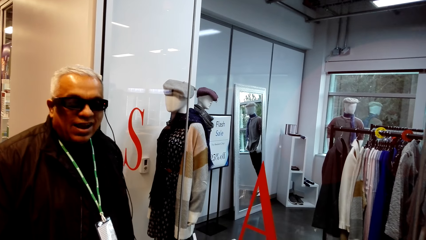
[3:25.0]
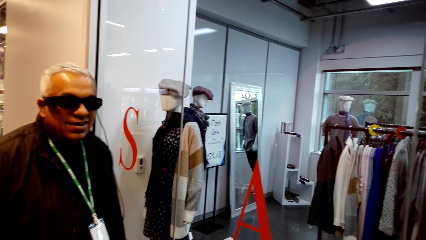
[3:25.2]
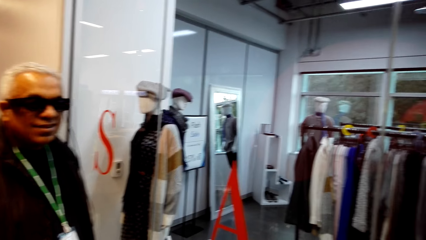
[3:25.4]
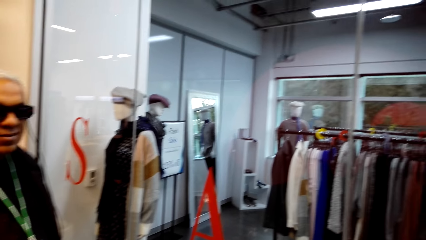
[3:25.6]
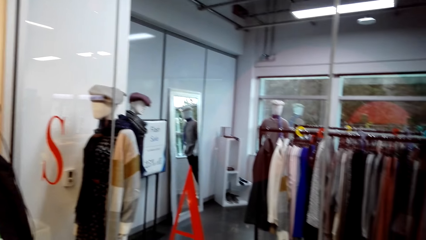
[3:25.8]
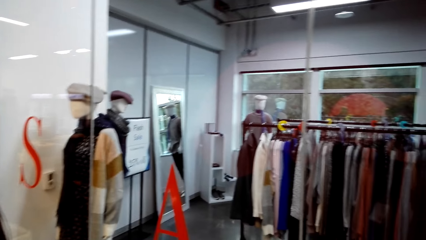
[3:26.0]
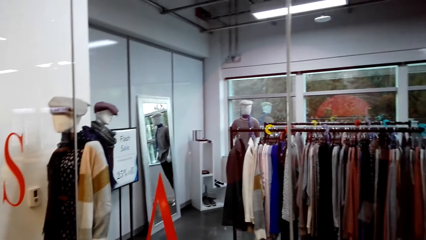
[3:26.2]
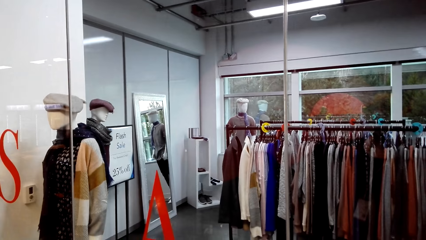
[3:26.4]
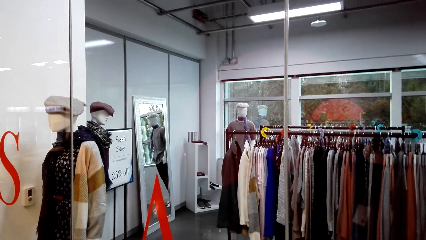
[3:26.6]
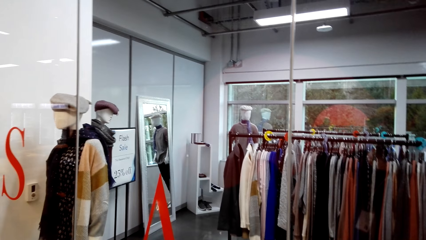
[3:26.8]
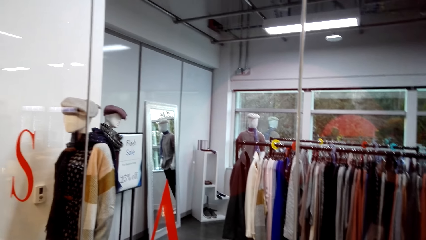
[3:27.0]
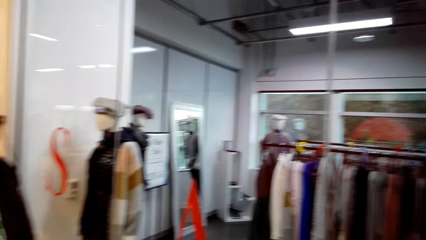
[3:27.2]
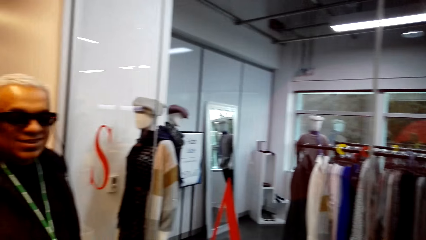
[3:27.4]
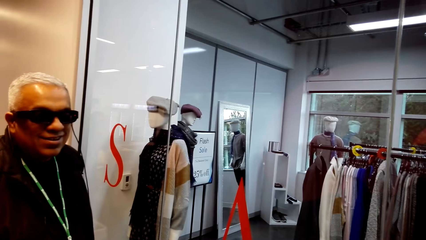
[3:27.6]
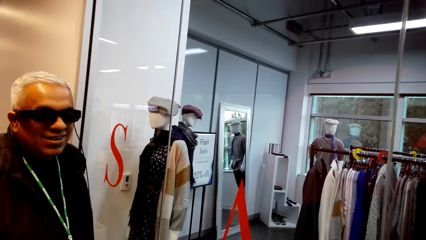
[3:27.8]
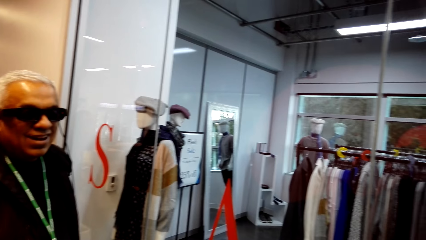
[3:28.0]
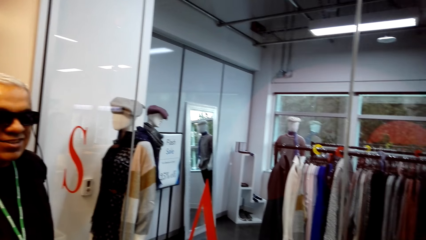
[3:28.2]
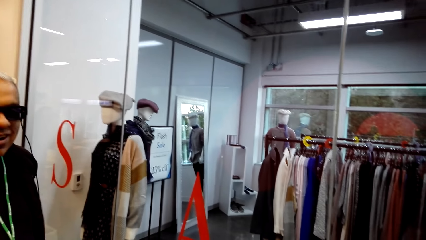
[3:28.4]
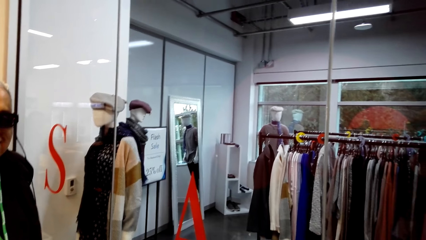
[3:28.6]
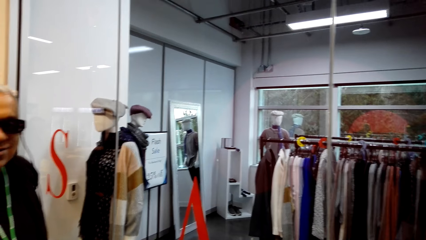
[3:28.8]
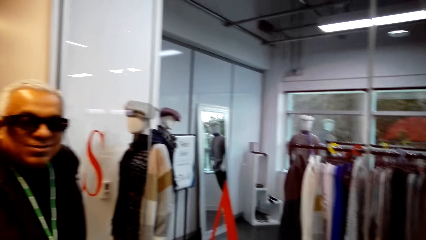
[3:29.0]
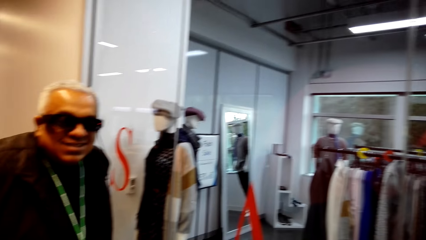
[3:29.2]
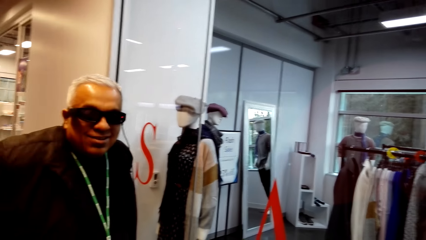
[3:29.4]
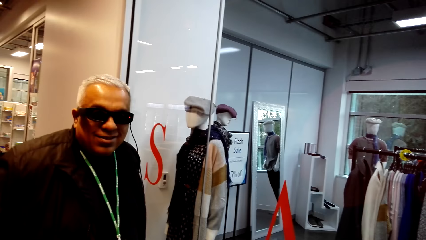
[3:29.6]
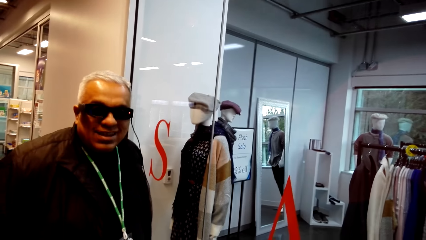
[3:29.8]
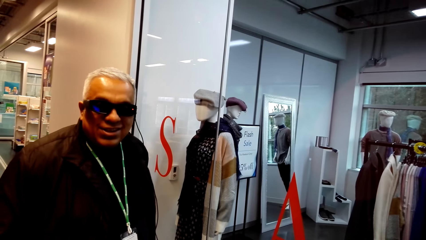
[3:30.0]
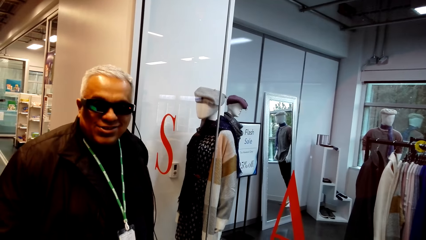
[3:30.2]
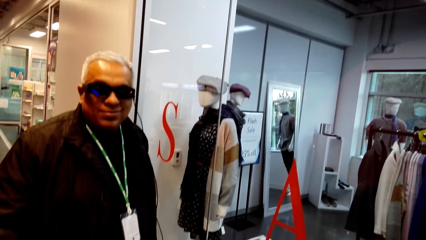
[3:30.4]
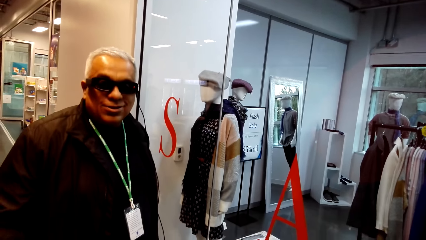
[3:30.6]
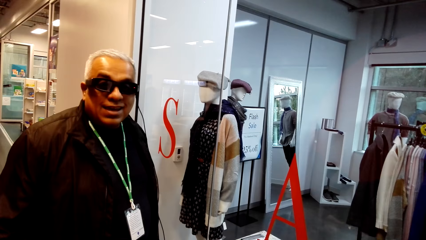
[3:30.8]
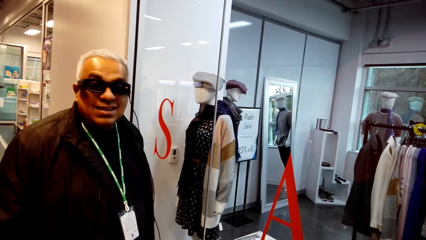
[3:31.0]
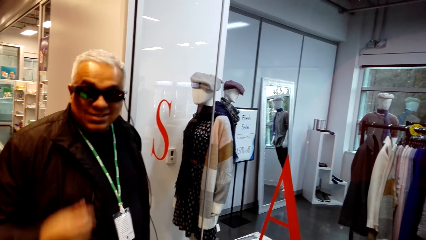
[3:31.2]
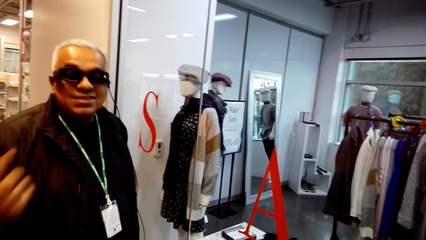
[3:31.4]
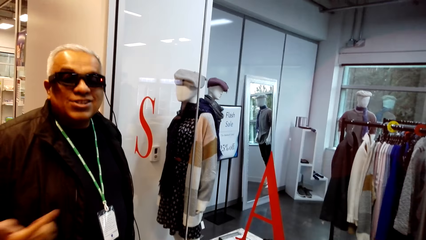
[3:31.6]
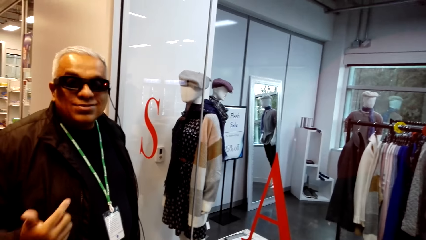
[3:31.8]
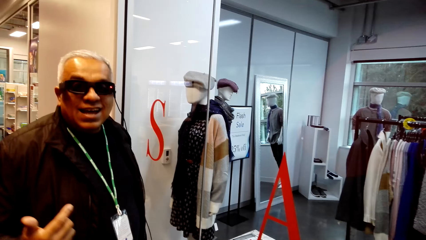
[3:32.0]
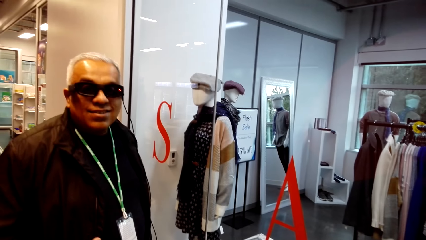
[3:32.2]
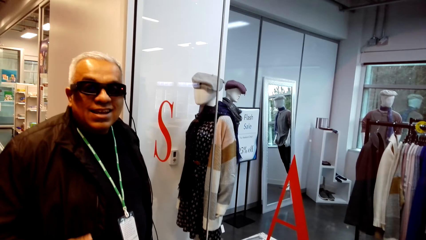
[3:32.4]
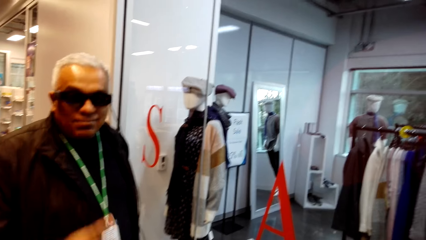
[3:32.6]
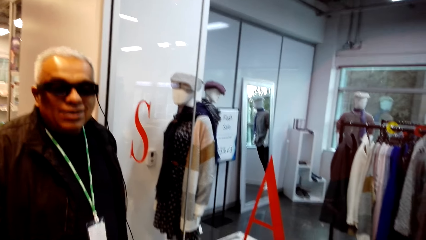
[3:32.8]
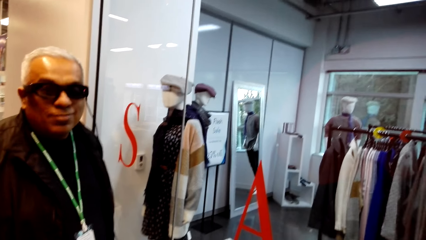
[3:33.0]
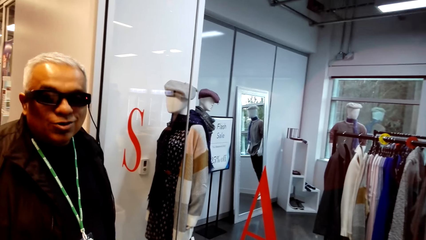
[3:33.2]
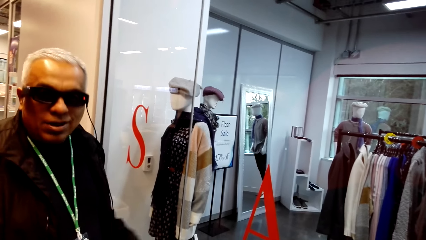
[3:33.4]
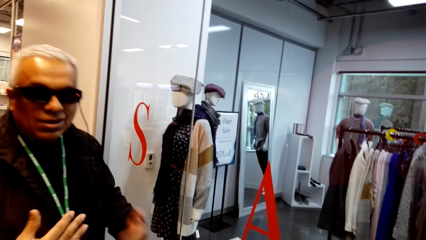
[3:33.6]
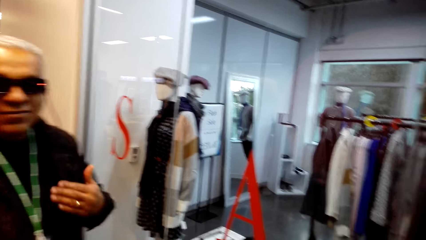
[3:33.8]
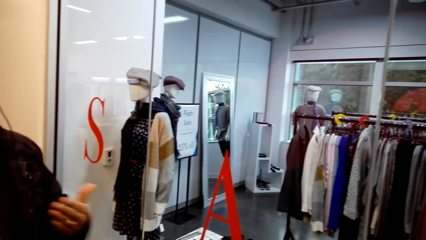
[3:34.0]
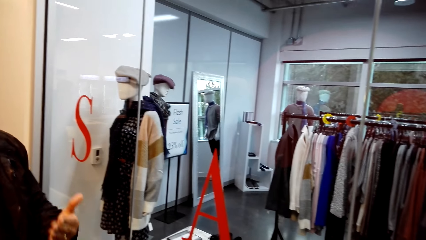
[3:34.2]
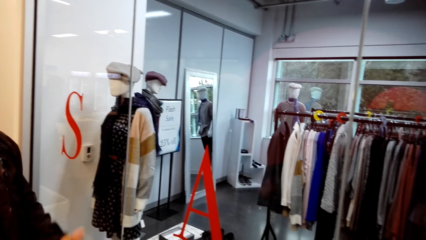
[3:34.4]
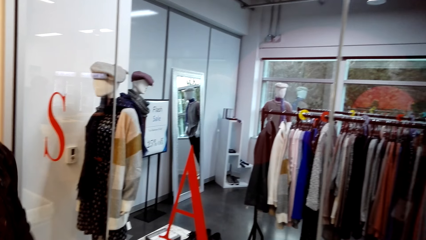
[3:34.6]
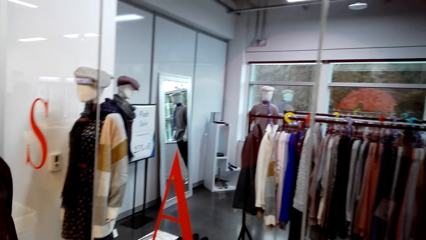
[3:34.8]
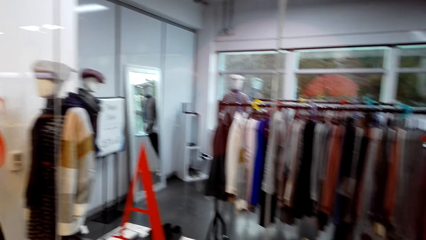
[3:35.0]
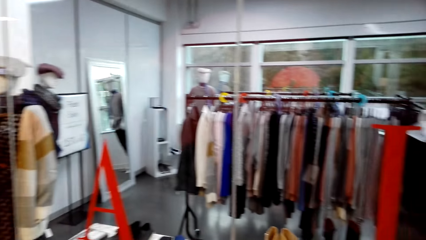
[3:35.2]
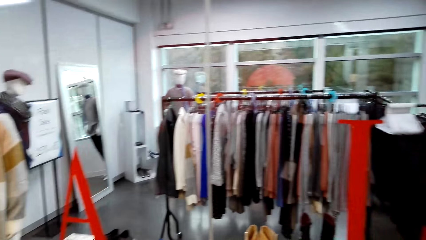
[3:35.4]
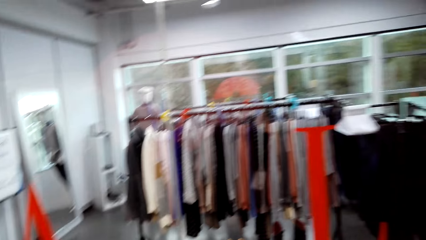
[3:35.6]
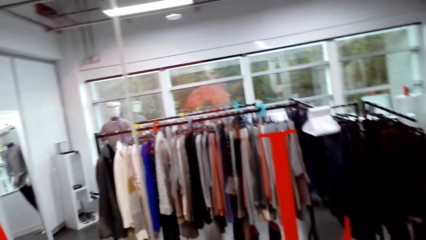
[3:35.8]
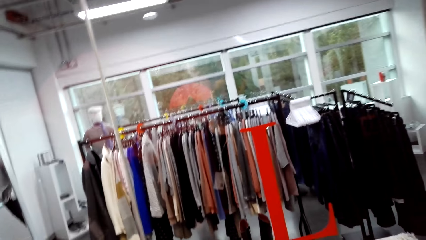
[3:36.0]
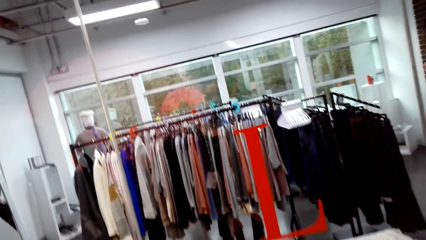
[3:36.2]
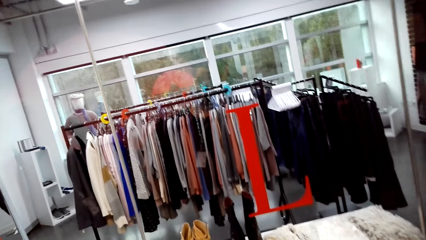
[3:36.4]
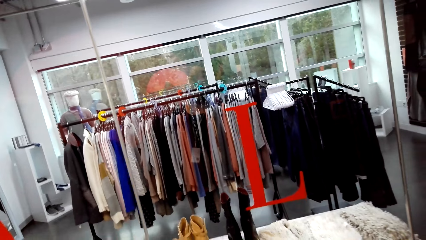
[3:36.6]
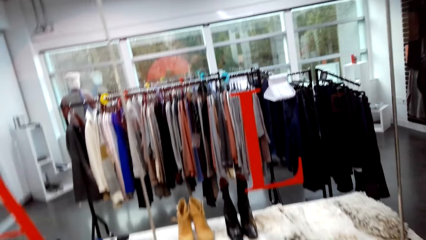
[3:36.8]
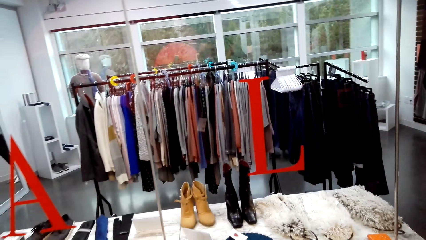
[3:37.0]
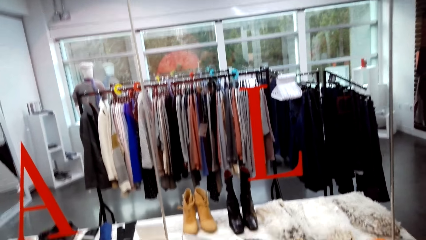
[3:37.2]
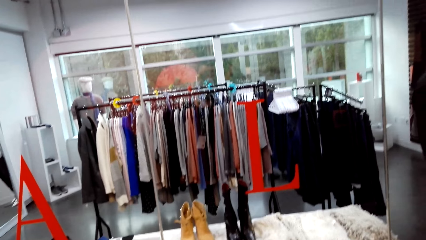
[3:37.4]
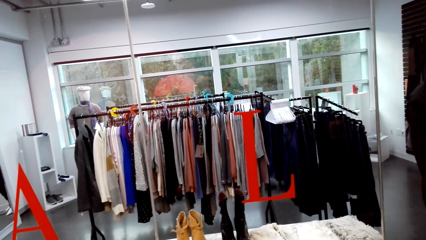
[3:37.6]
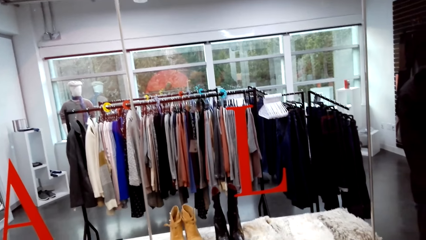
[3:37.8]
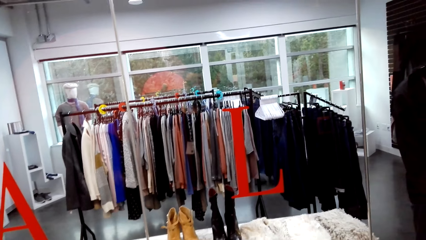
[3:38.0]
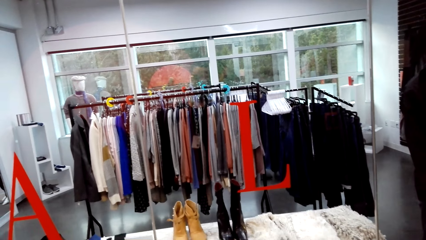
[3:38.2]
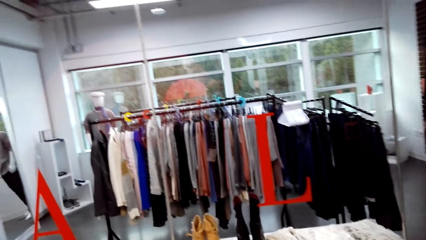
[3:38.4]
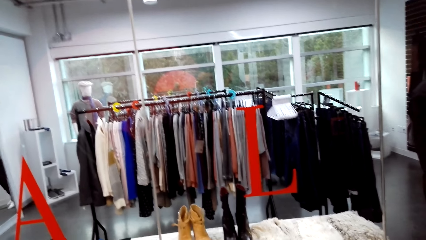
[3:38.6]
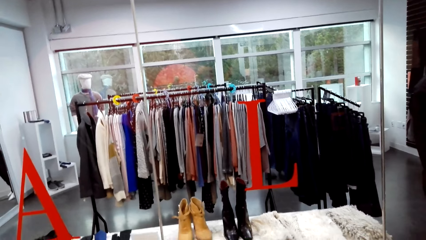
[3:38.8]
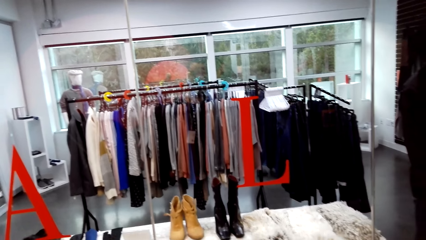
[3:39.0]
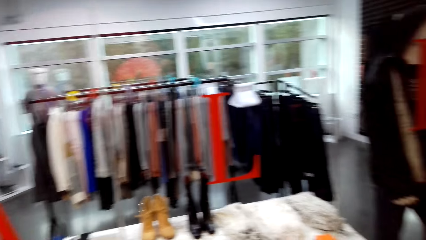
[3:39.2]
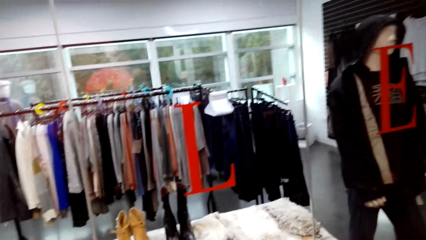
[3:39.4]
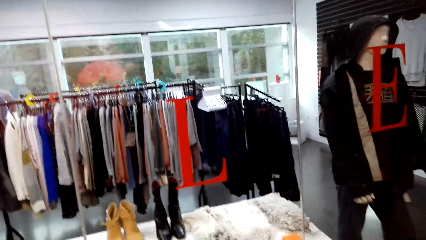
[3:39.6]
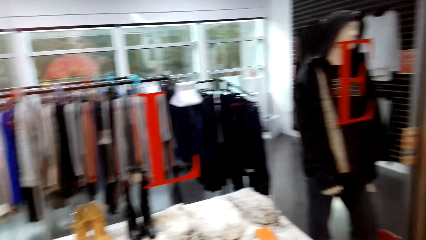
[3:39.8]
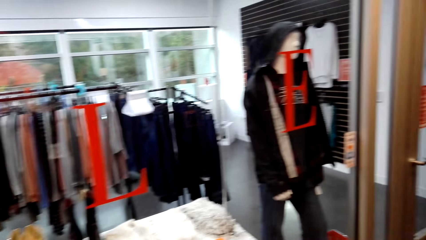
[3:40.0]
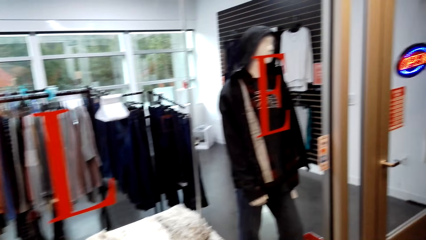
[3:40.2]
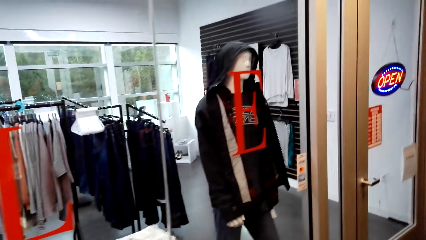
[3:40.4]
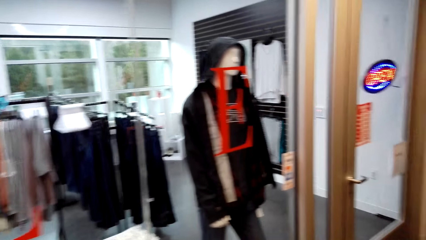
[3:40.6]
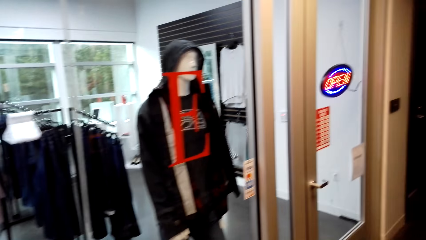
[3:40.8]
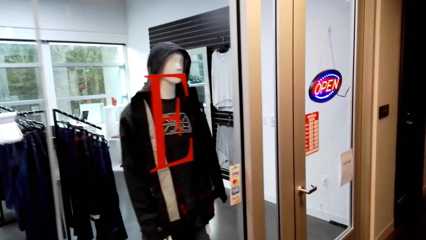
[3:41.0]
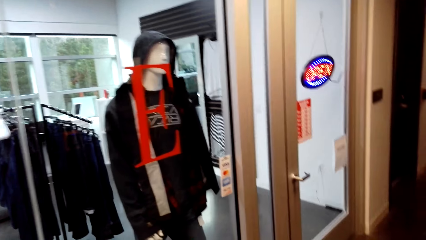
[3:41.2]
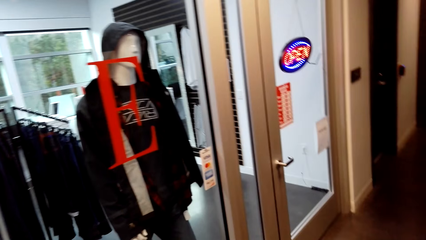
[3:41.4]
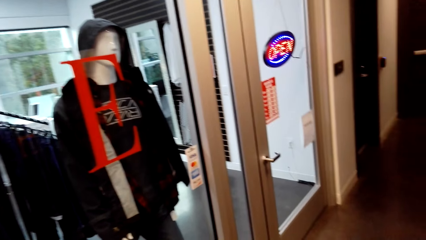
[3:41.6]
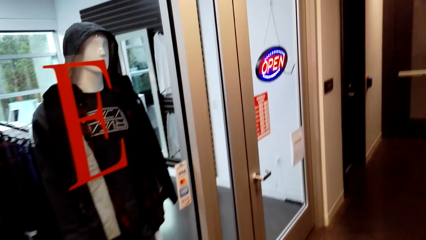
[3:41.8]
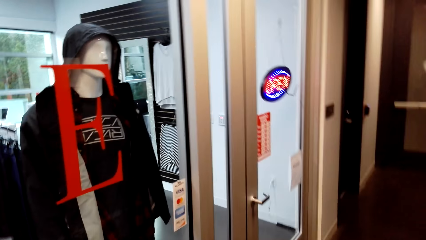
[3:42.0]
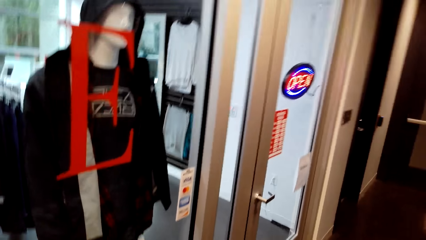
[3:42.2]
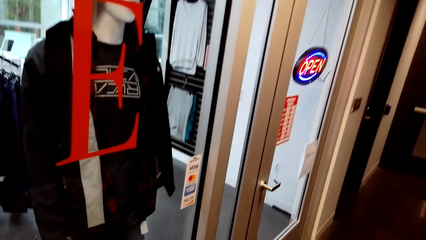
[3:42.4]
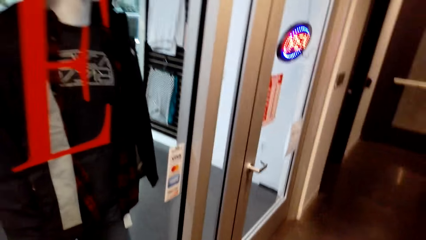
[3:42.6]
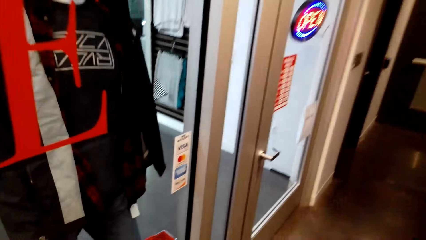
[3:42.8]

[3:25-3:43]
A man talks to the camera wearer. The camera wearer talks to the man. The man gestures with both hands in the store. The camera wearer talks to the man and looks around. They talk to the man. The man talks to the camera wearer.
